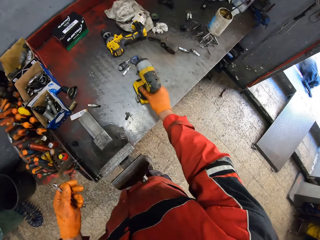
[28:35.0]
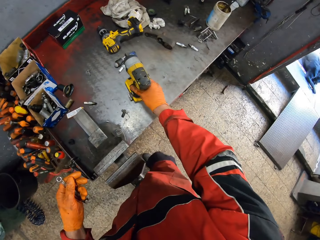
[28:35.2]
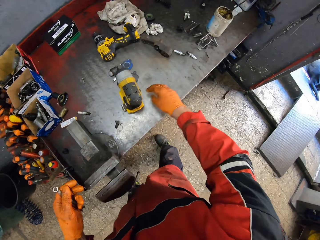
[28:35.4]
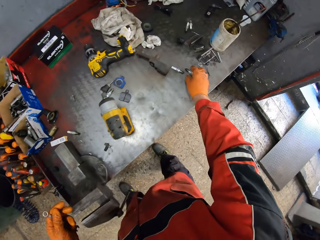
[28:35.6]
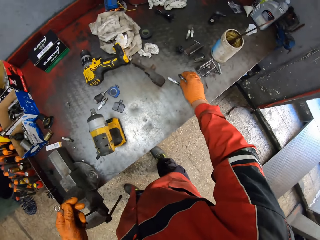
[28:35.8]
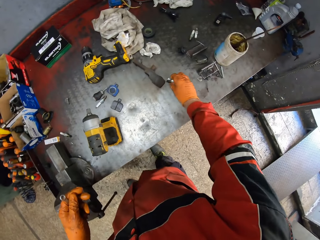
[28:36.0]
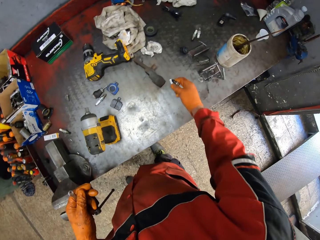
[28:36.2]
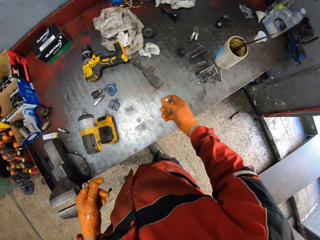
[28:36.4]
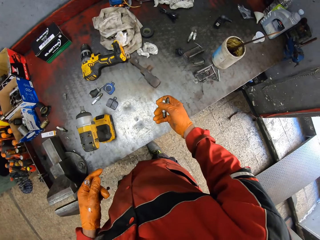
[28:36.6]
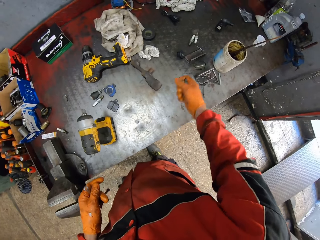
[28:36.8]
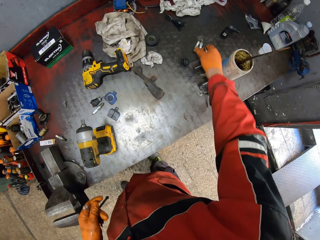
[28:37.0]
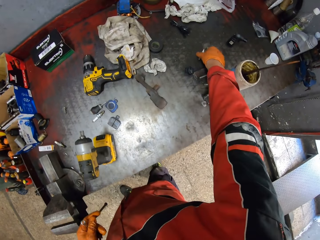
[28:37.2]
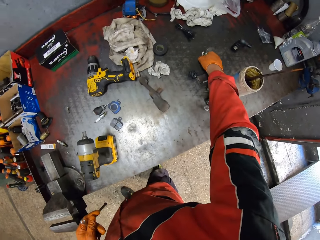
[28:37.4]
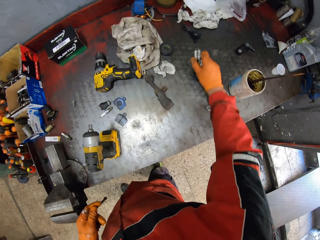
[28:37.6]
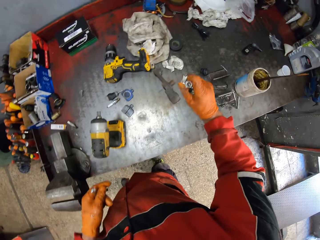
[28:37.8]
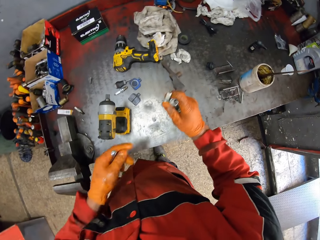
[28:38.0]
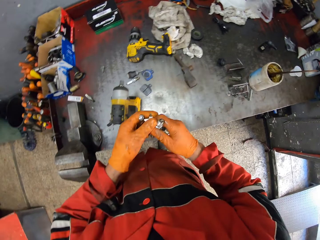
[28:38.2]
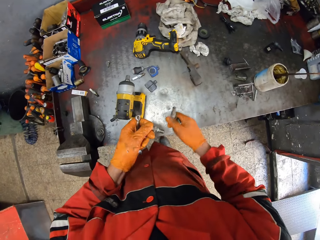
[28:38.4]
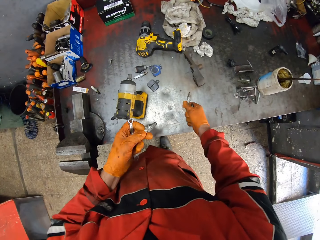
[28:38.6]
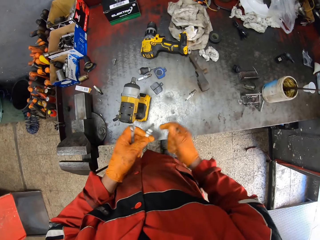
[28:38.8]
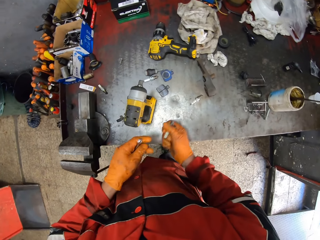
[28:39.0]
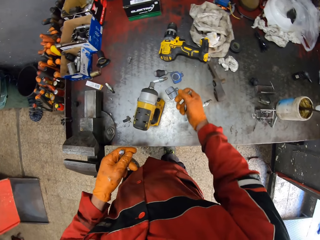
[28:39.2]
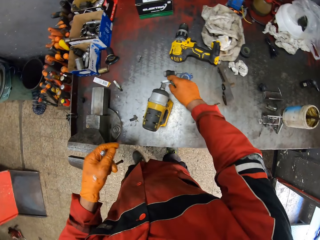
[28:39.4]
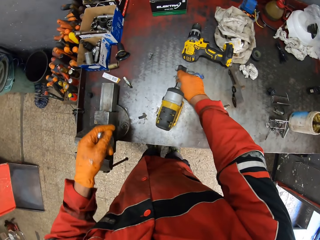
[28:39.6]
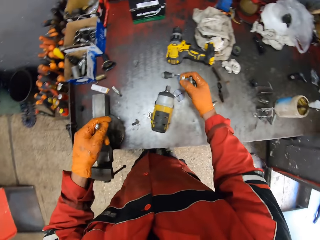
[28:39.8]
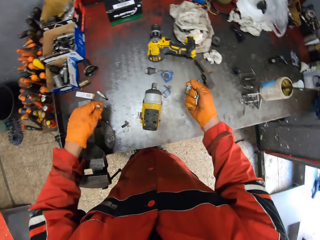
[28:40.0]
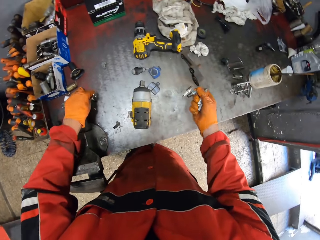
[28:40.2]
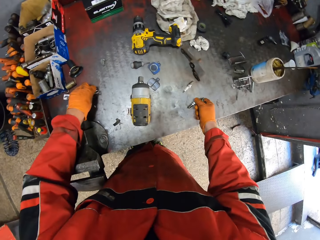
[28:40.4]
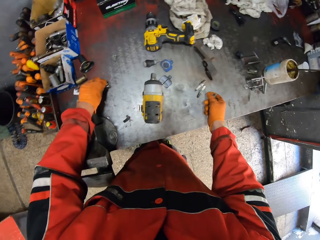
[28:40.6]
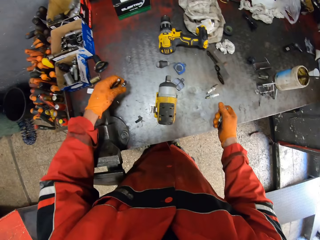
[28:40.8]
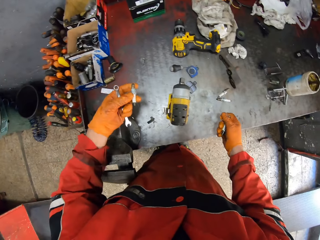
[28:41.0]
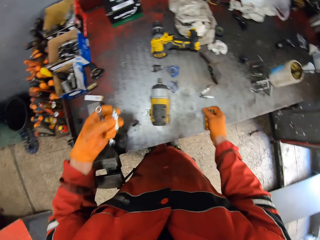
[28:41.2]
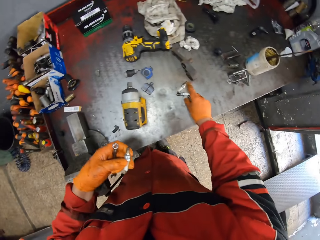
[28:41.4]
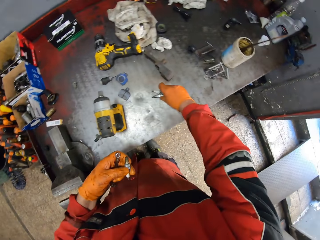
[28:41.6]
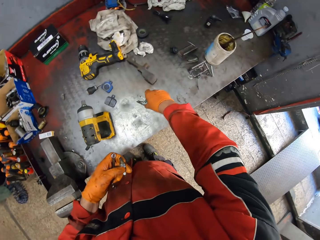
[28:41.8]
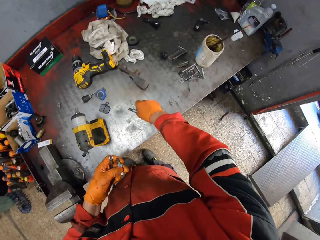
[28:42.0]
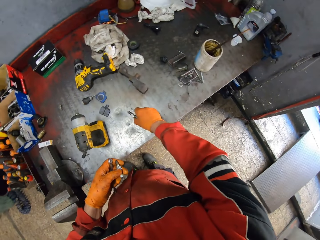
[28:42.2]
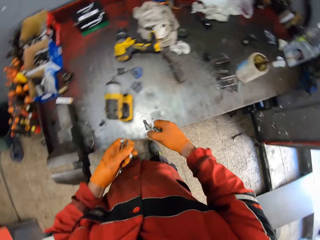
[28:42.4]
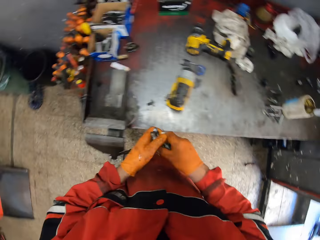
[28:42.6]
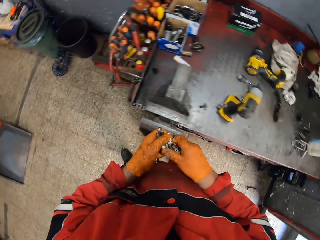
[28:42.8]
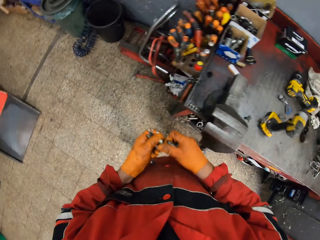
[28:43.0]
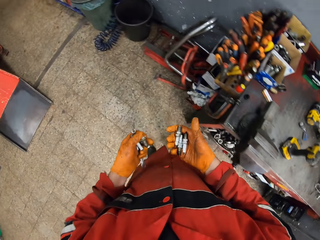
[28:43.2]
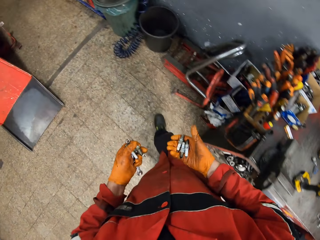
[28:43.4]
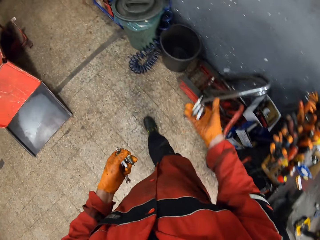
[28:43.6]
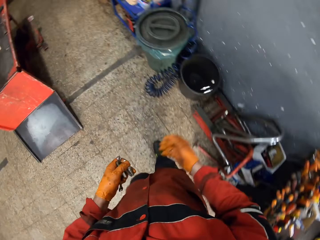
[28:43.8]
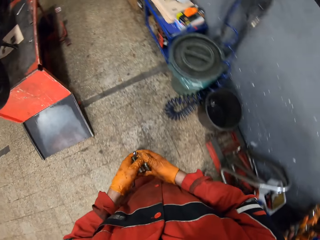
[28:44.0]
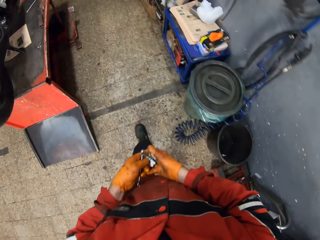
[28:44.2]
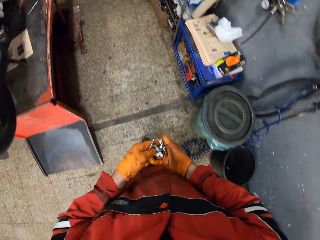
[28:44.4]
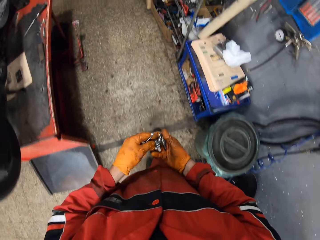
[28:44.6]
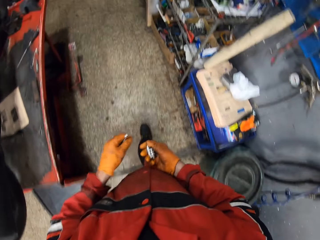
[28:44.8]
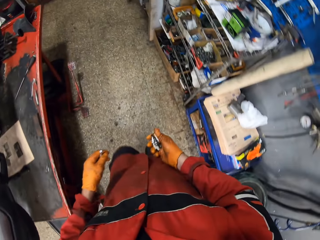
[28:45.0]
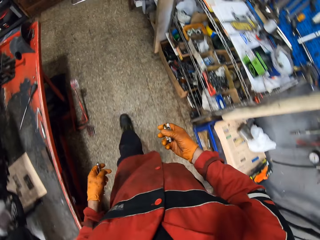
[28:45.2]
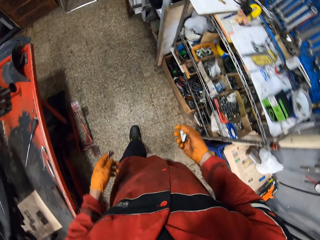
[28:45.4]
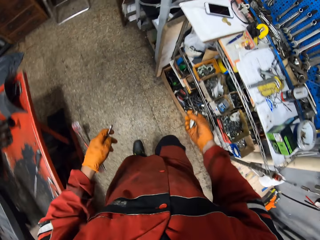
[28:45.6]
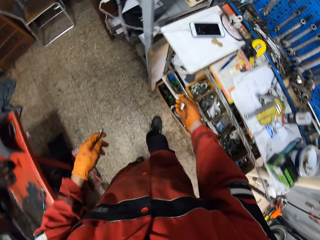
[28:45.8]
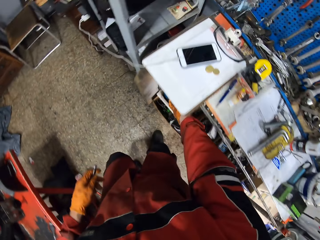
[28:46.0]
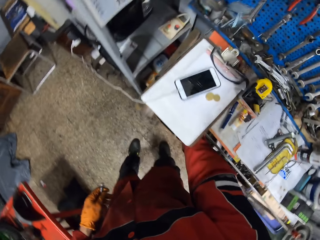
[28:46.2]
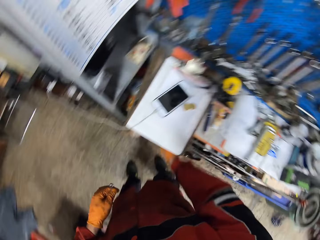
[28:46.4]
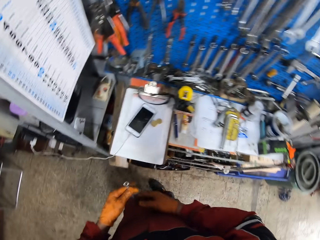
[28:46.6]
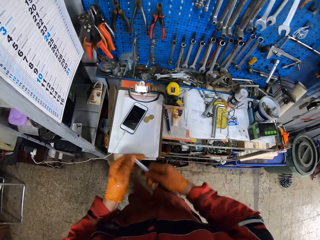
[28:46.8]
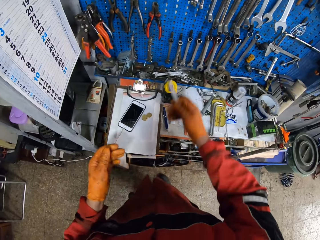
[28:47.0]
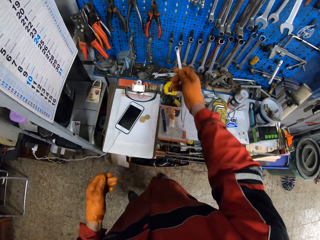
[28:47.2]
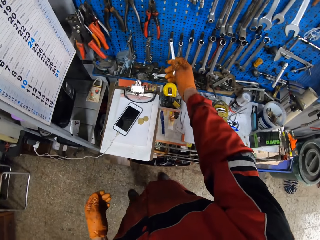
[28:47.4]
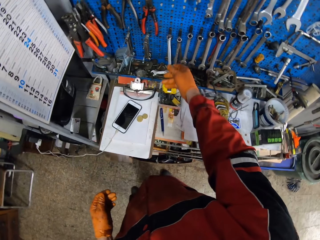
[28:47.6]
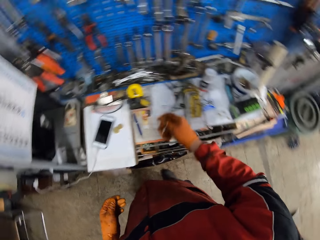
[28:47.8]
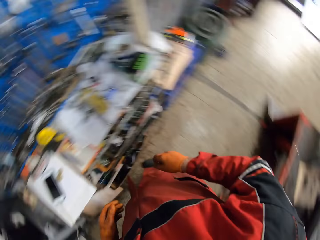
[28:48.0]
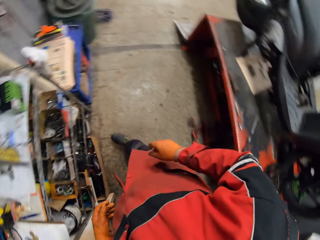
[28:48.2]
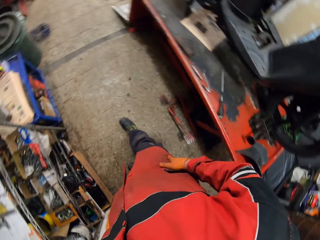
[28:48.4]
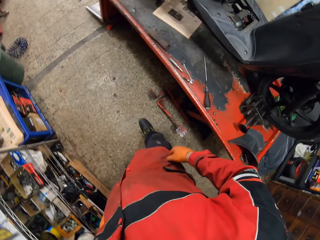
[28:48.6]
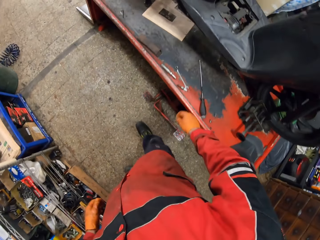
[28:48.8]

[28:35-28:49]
The camera wearer holds the ring spanner with his left hand. He holds the nail gun. He picks up plugs from the table with his right hand. He holds the plugs. He picks the plugs. He holds the plugs. He picks the plugs with his right hand. He picks the plugs with his left hand. He picks the plugs with his right hand. He holds the plugs. He throws some plugs in a bin with his right hand. He passes some plugs to his right hand. He holds the plugs. He walks in the garage. He puts the plugs under a table. He hangs the ring spanner on the wall tool rack with his right hand.

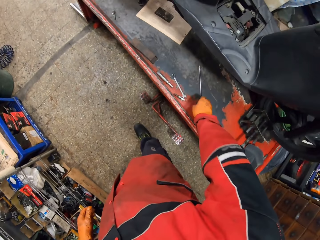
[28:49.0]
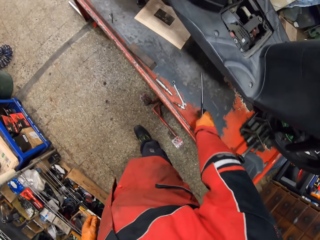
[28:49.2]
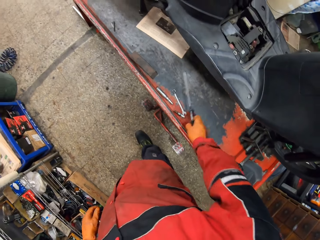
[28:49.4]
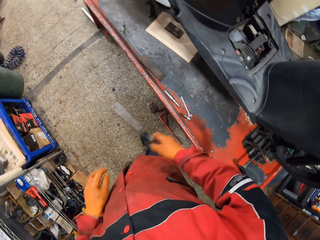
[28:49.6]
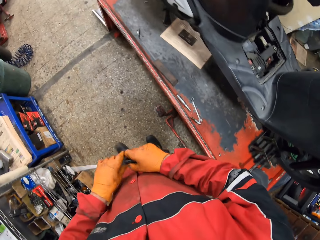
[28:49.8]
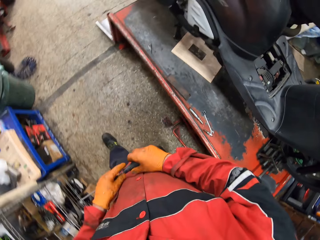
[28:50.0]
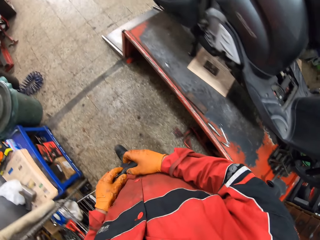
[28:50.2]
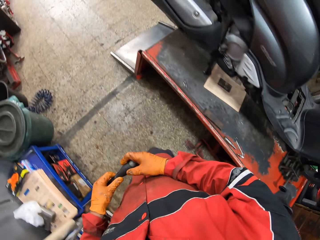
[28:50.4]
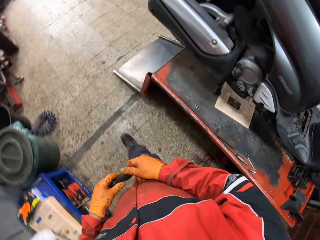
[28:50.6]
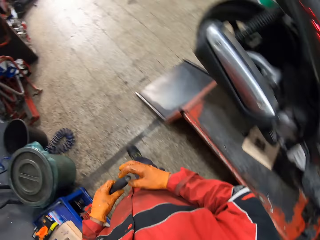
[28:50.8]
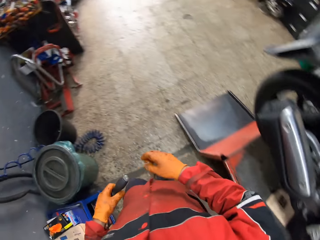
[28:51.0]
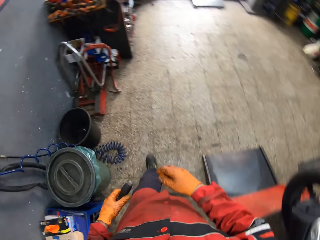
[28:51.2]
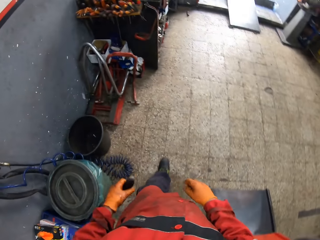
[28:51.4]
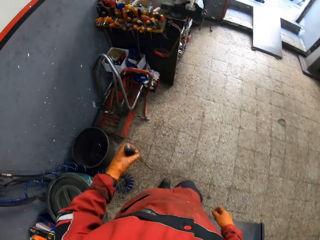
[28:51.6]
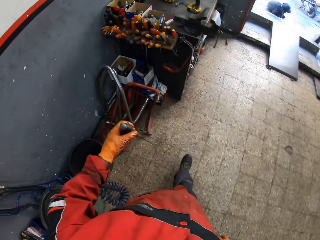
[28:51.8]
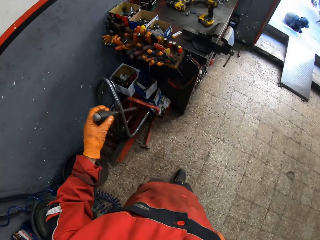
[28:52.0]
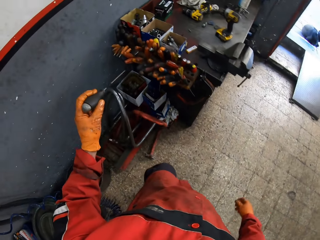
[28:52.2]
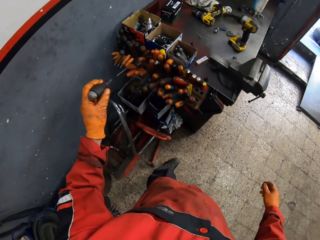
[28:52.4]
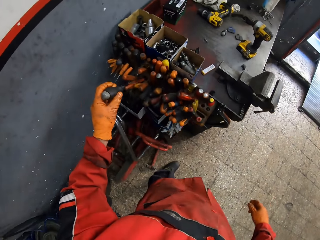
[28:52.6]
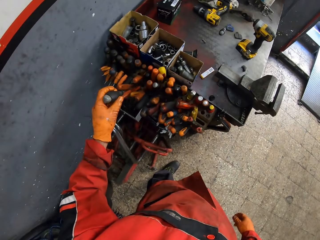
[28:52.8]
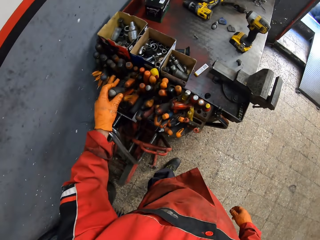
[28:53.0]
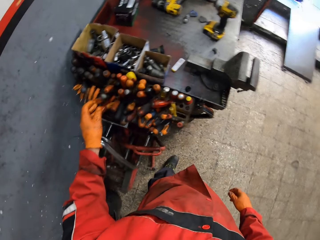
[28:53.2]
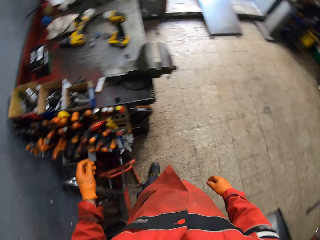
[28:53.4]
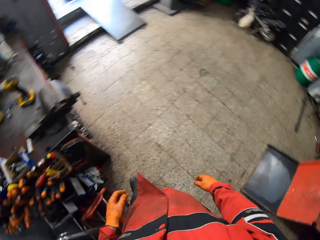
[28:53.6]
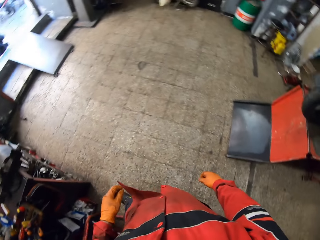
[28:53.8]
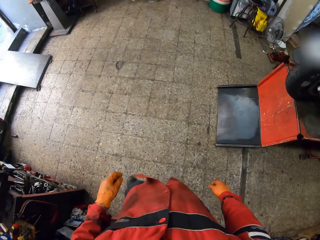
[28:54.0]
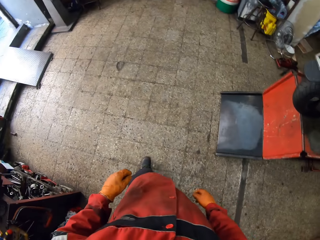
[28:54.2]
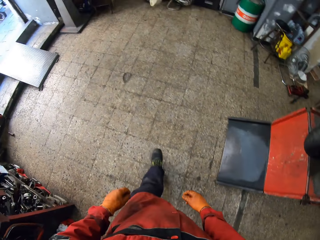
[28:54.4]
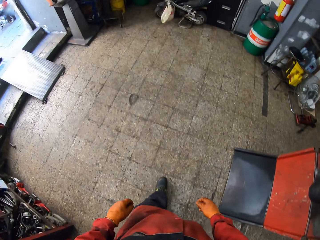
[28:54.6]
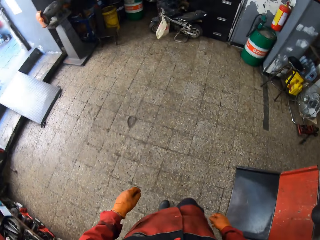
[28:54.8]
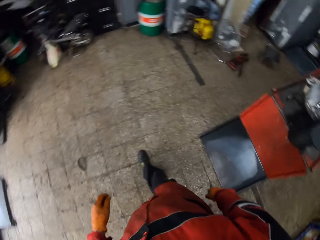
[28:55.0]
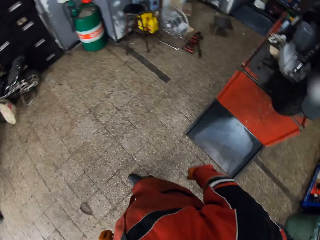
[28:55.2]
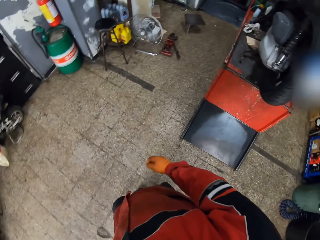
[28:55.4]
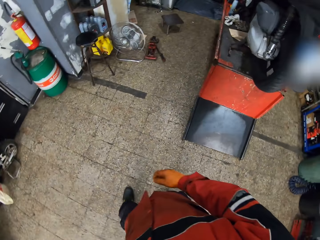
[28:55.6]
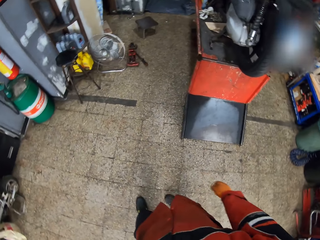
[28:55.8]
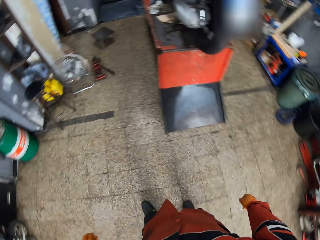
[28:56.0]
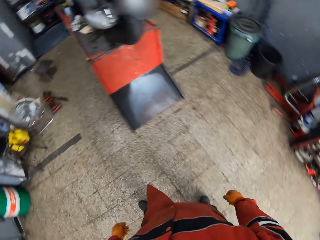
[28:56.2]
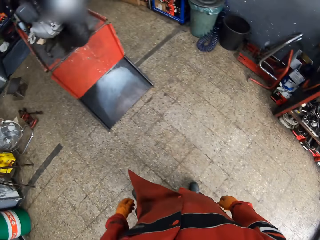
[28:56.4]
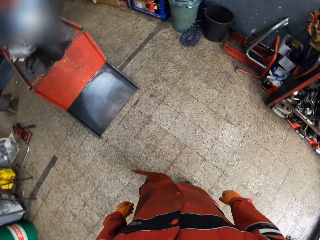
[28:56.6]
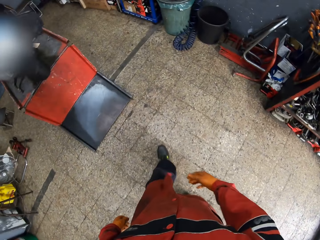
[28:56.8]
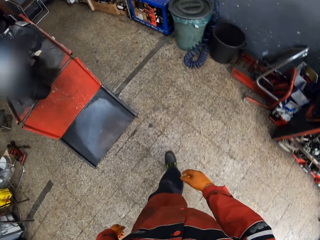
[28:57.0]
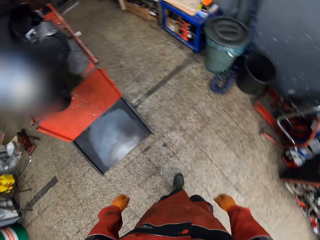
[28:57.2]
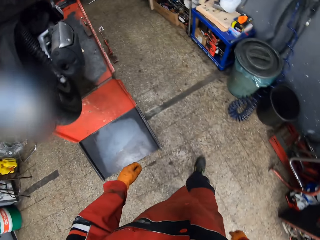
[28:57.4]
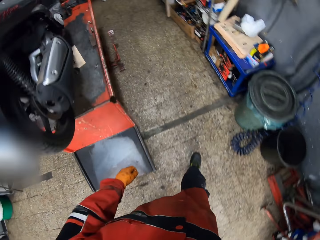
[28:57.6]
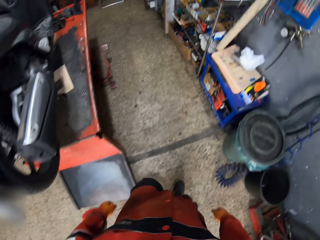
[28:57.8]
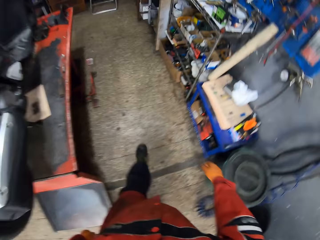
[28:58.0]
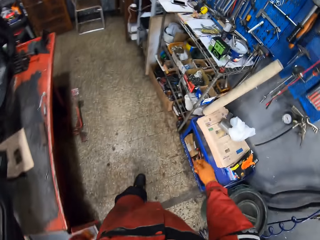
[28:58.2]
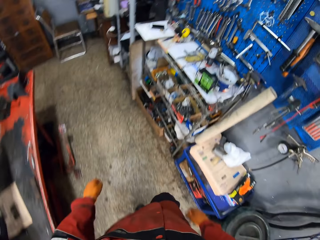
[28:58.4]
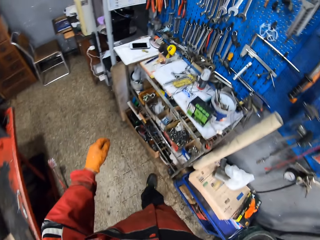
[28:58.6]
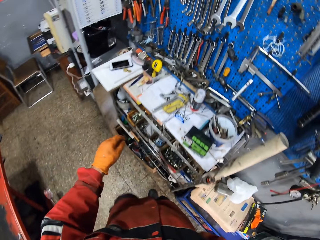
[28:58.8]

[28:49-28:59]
The camera wearer picks a screwdriver on the workbench with his right hand. He passes the screwdriver to his left hand. He holds the screwdriver. He walks on the garage. He puts the screwdriver in a tool hole on the tool table with his left hand. He walks on the garage.
